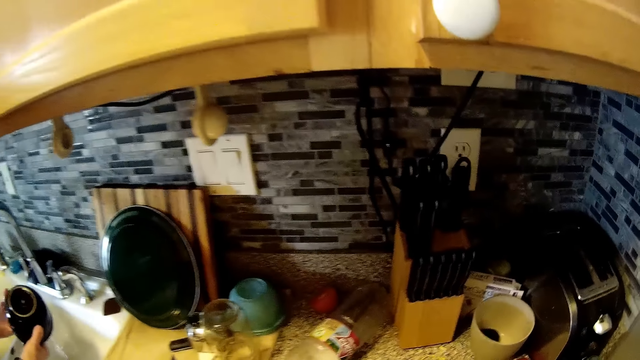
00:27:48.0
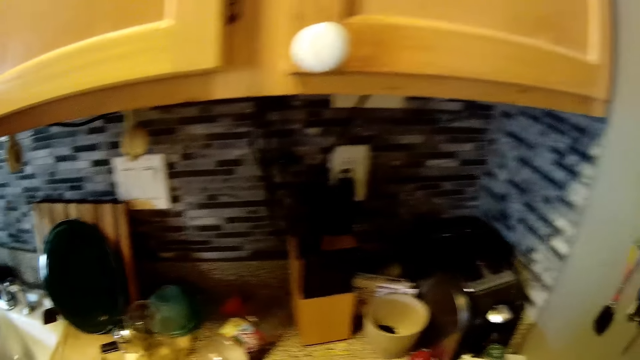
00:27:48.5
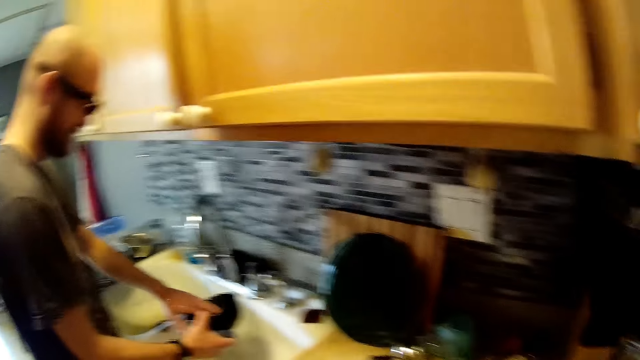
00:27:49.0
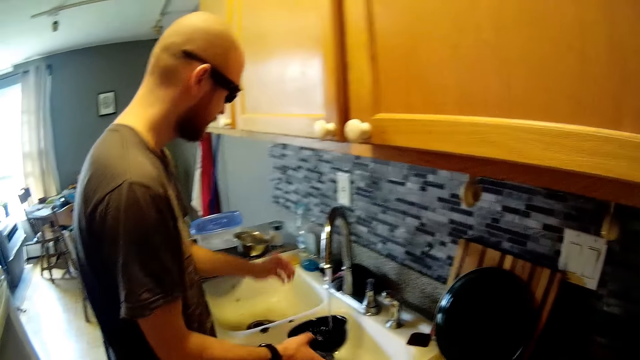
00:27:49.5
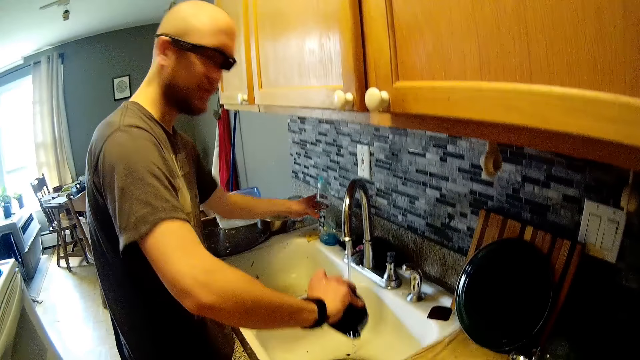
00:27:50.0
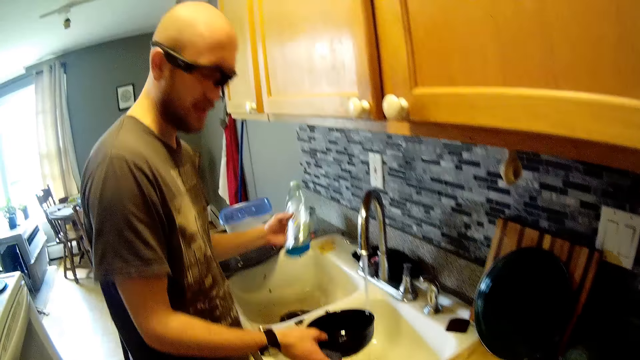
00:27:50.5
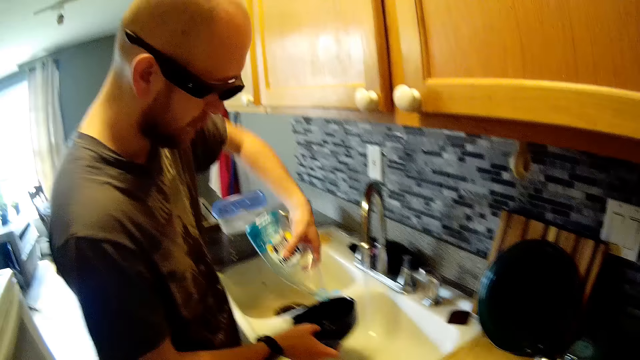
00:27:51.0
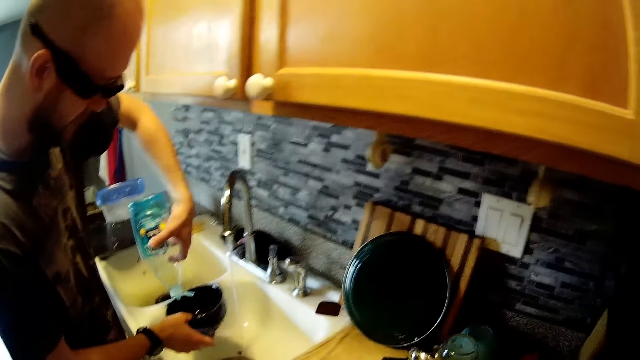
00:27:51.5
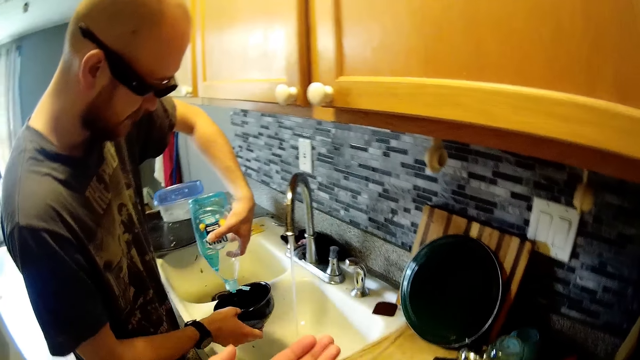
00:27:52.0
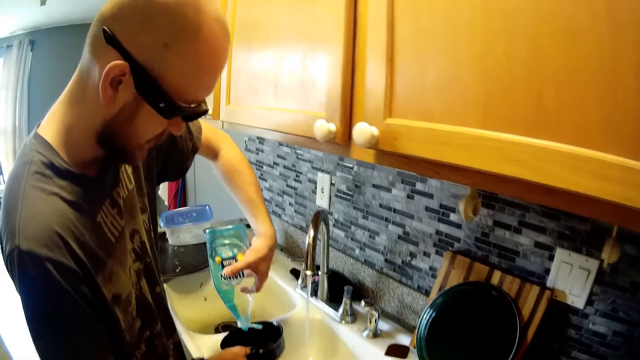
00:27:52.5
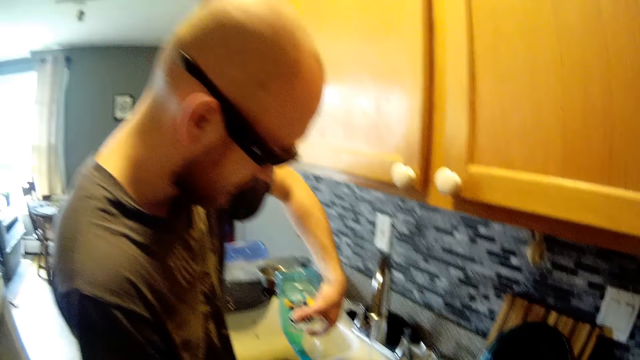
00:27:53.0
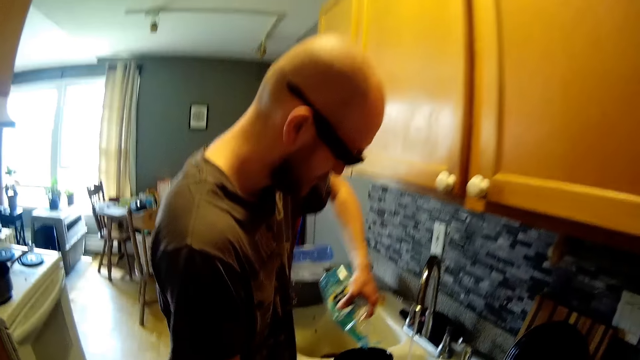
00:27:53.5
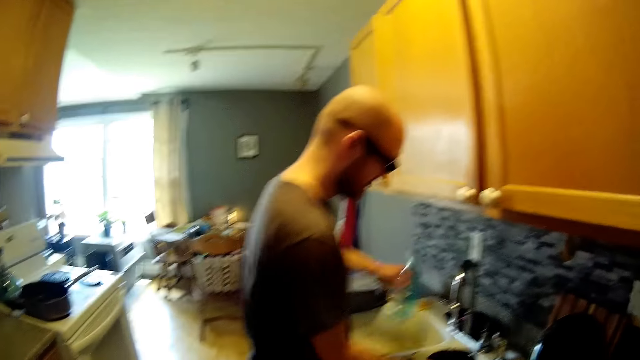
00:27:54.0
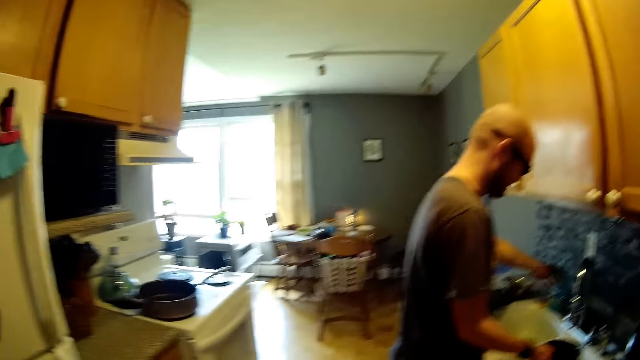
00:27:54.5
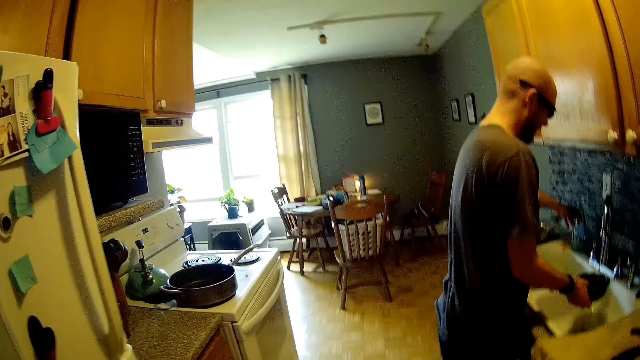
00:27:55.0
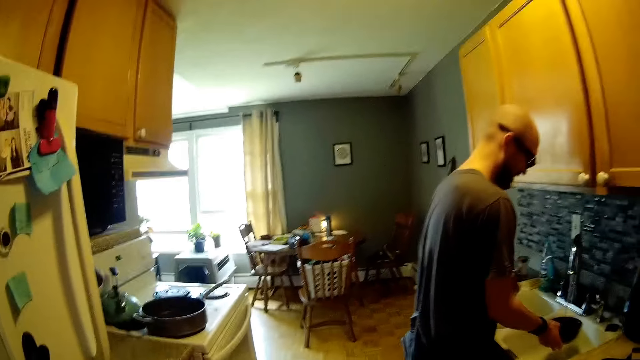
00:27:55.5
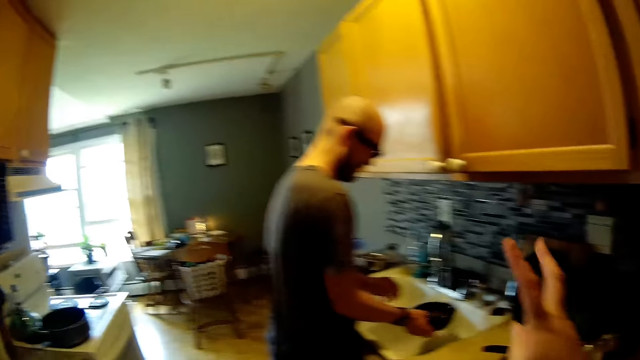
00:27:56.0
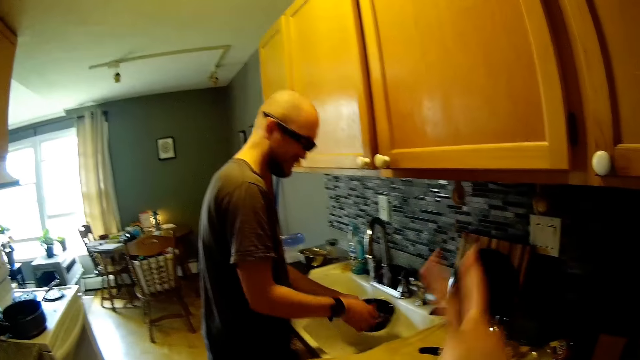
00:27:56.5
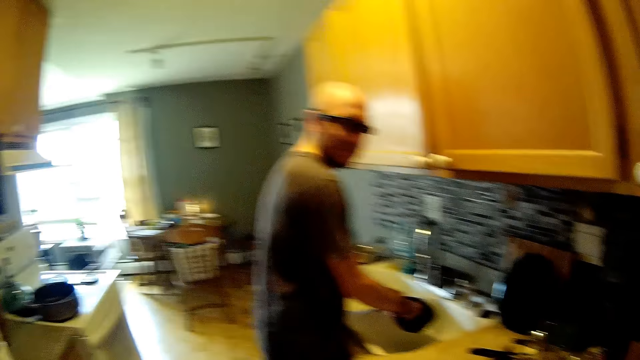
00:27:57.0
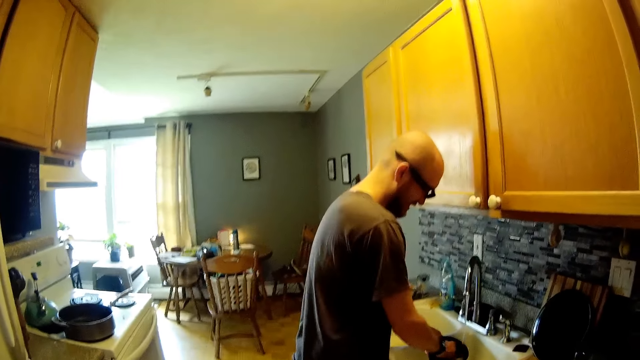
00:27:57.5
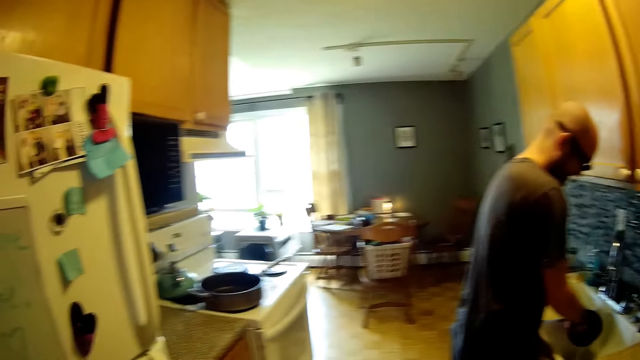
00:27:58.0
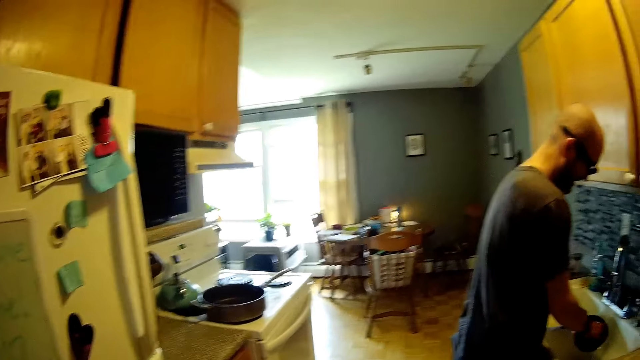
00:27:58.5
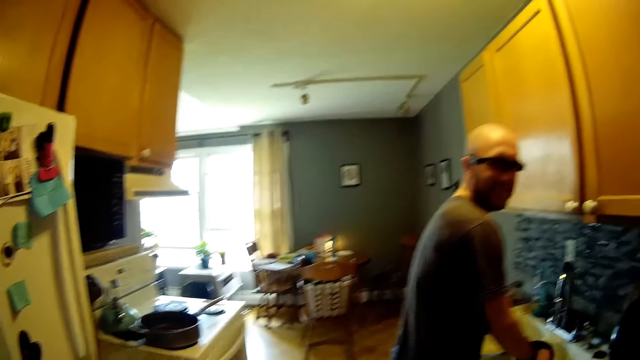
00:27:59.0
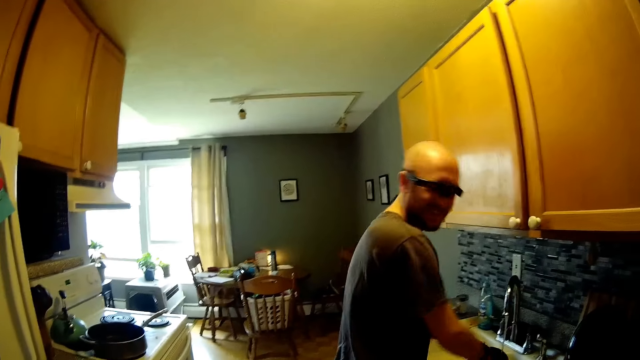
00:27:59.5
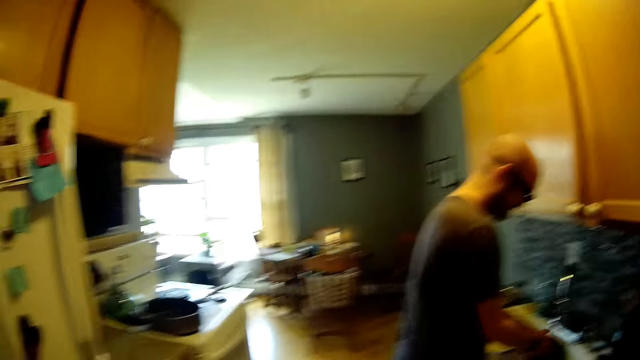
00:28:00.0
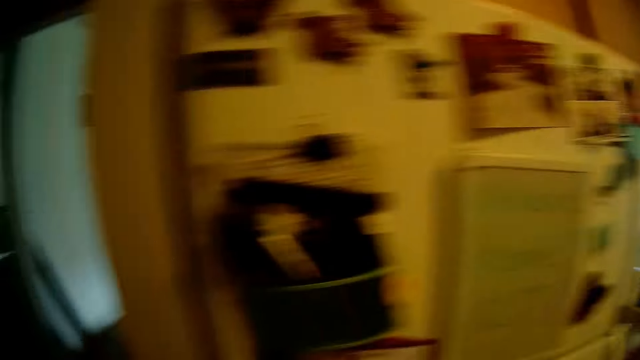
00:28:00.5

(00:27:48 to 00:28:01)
The man picks up a bottle of soap or detergent on the sink with his left hand. He pours soap from the bottle of soap into the glass plate with his left hand. He places the bottle of soap on the sink with his left hand. He holds the detergent. He washes the glass plate under the running tap with the sponge in his right hand.

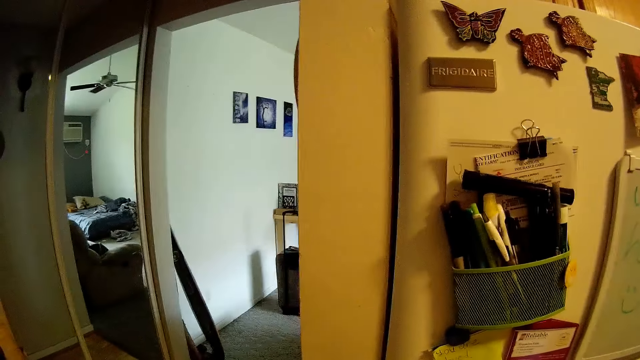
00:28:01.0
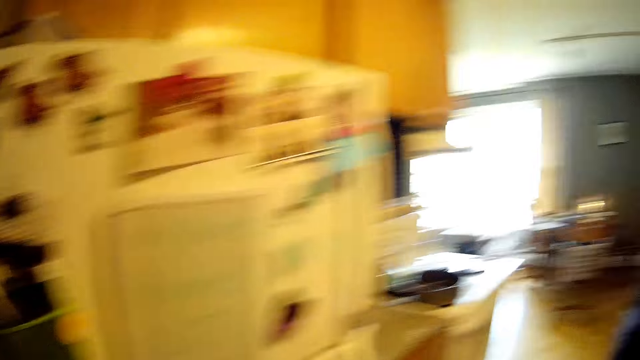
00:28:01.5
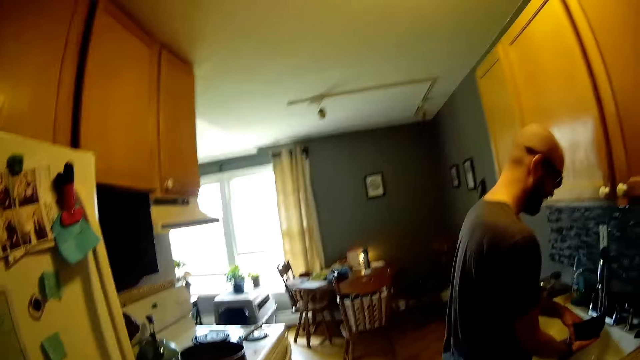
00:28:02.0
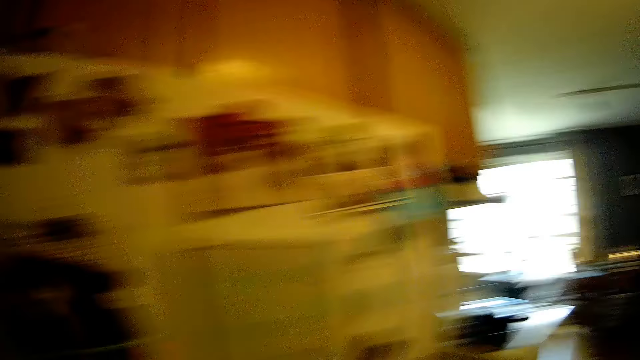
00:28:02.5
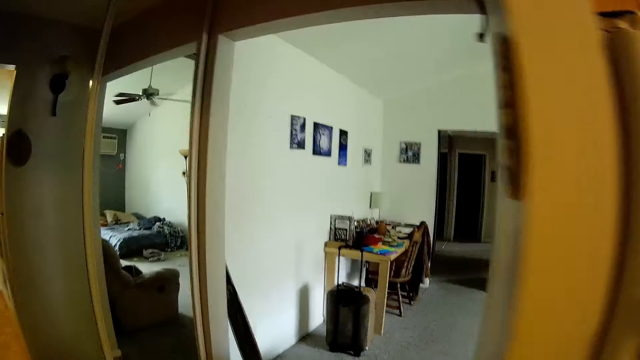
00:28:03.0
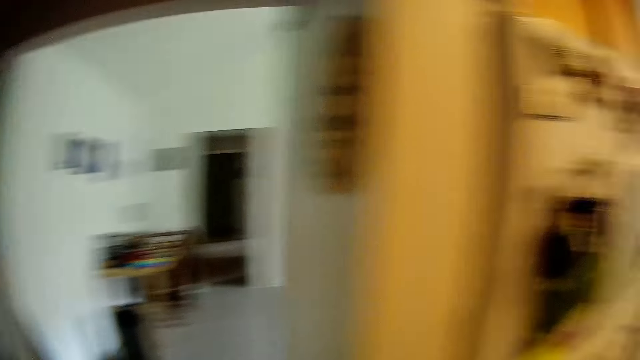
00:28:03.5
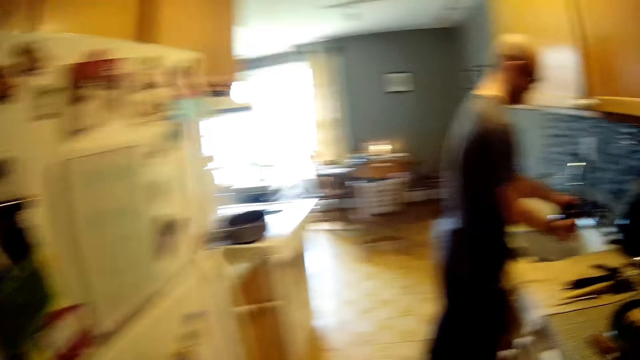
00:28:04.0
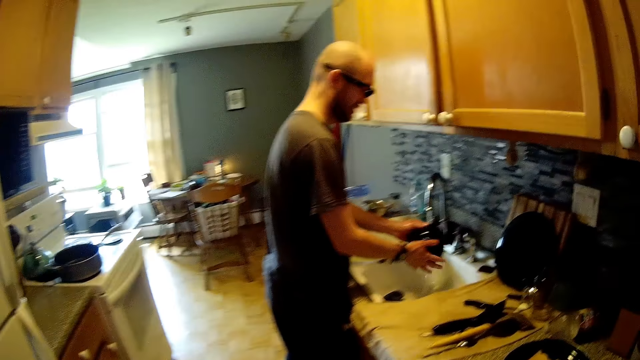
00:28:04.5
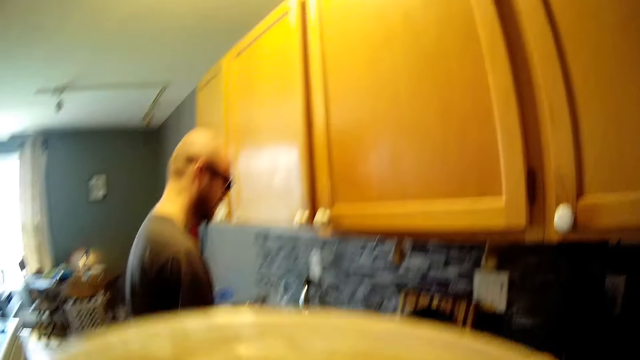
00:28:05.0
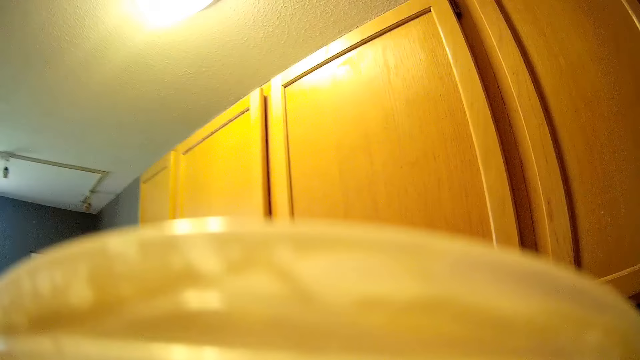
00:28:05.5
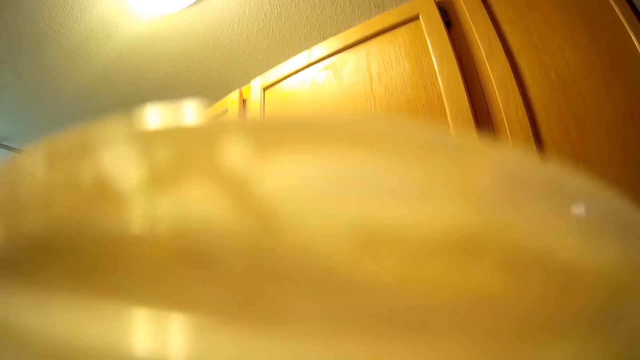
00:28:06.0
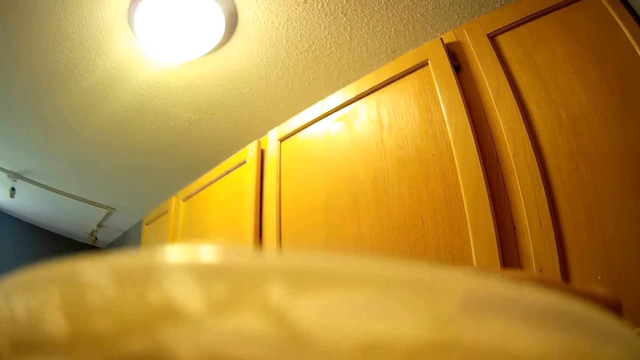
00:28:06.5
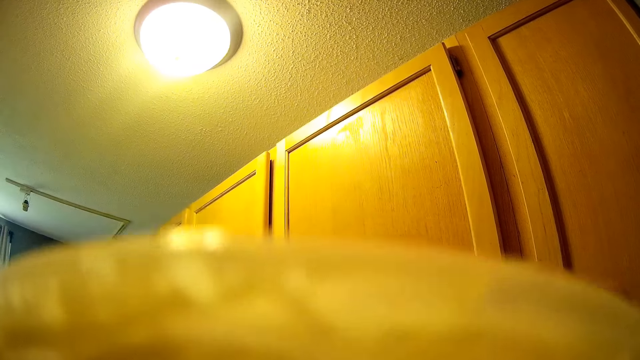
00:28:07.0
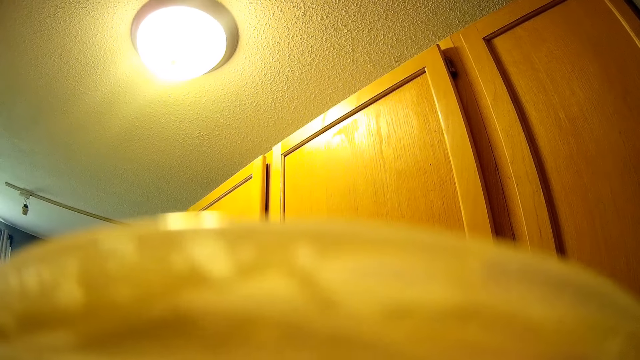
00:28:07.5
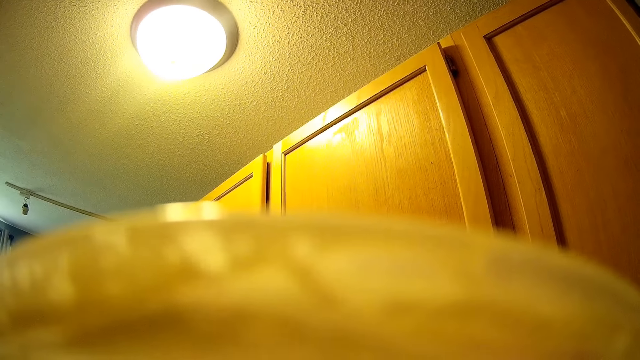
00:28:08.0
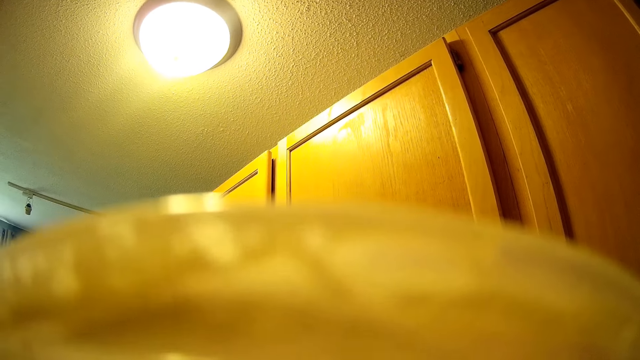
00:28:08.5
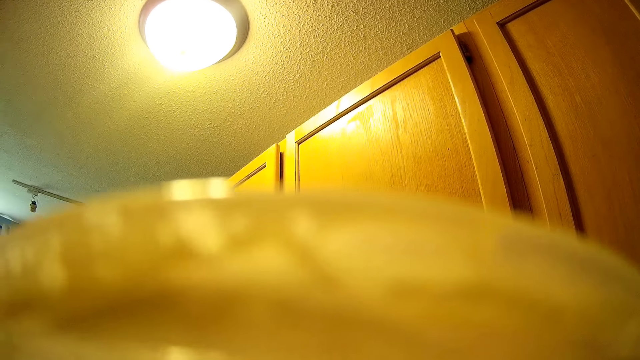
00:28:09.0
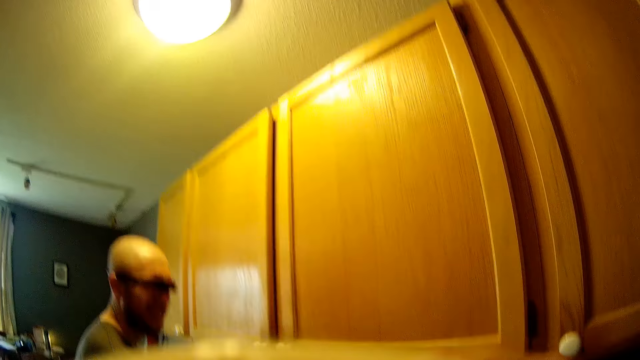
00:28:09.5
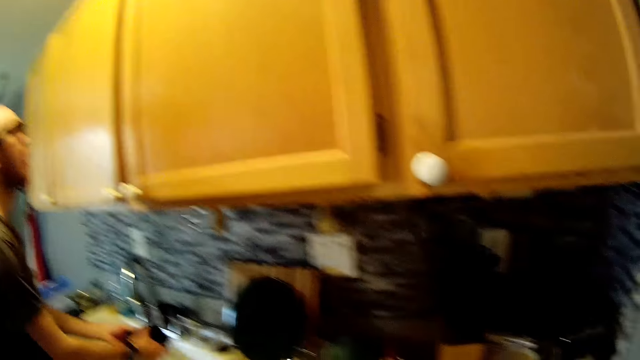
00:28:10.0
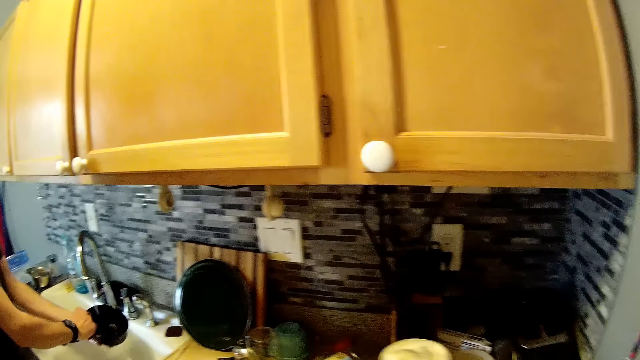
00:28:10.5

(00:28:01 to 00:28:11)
The camera wearer drinks.
